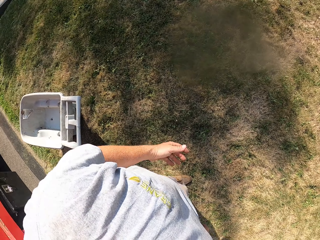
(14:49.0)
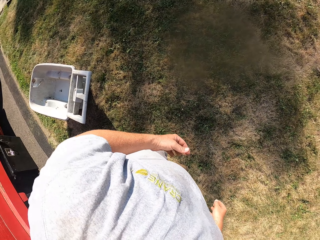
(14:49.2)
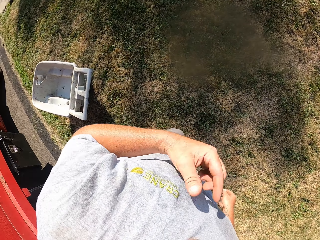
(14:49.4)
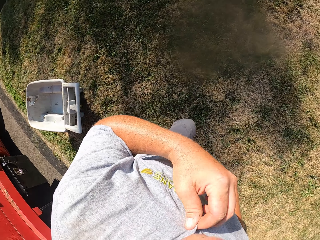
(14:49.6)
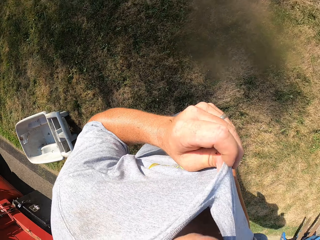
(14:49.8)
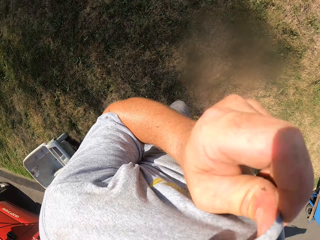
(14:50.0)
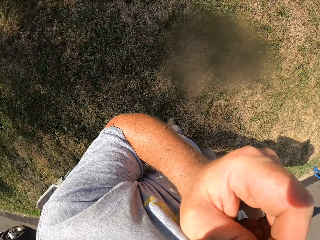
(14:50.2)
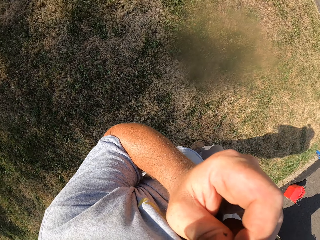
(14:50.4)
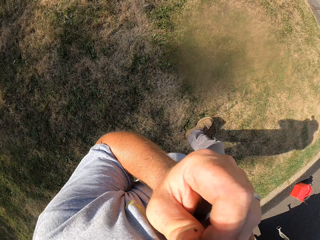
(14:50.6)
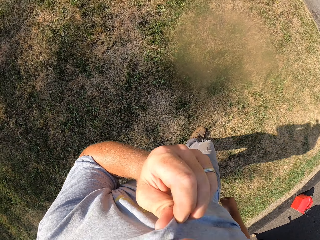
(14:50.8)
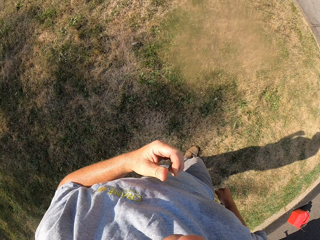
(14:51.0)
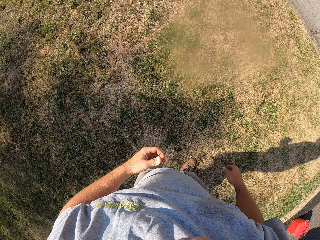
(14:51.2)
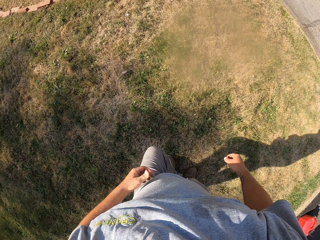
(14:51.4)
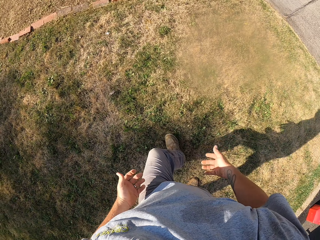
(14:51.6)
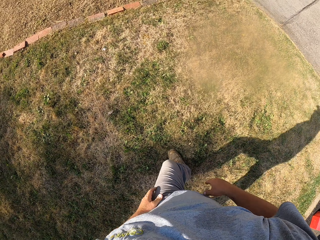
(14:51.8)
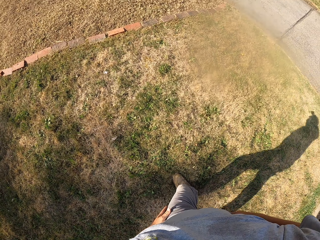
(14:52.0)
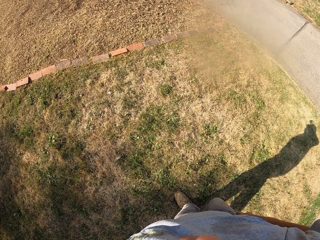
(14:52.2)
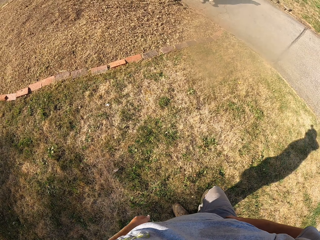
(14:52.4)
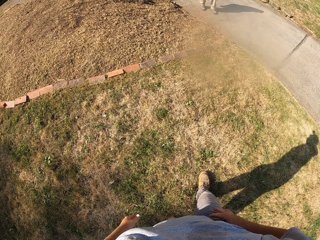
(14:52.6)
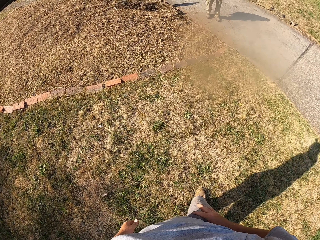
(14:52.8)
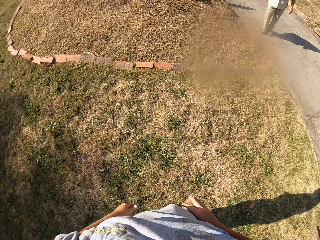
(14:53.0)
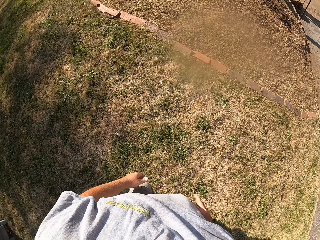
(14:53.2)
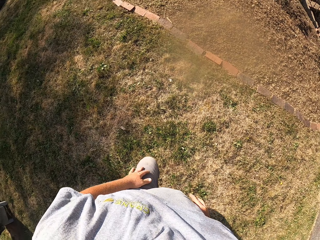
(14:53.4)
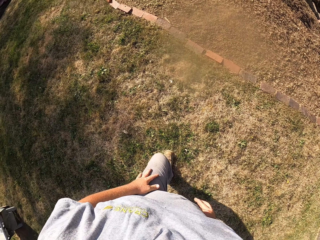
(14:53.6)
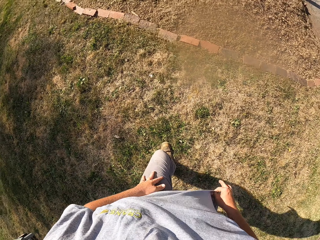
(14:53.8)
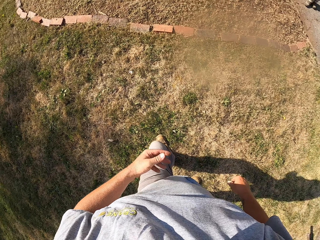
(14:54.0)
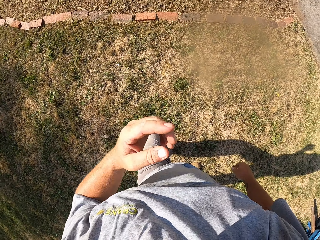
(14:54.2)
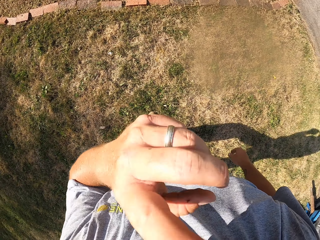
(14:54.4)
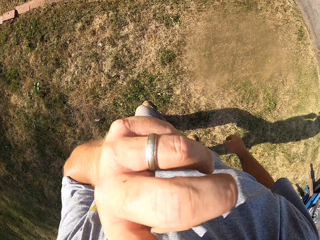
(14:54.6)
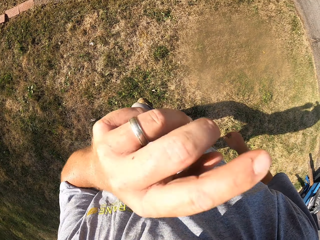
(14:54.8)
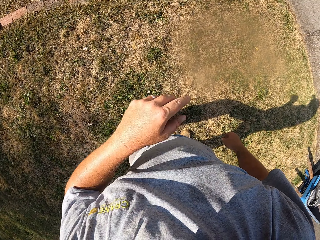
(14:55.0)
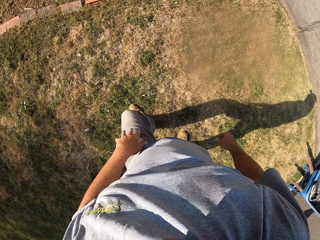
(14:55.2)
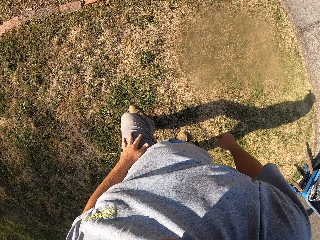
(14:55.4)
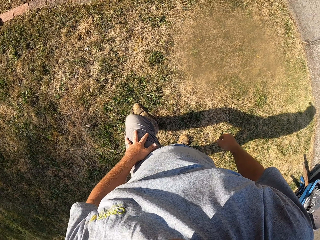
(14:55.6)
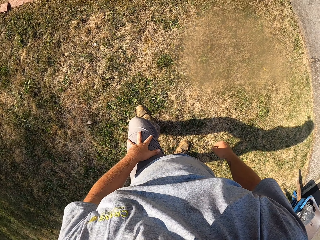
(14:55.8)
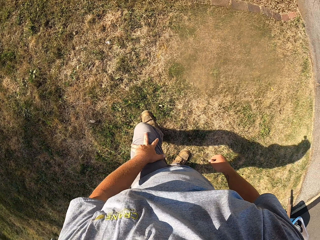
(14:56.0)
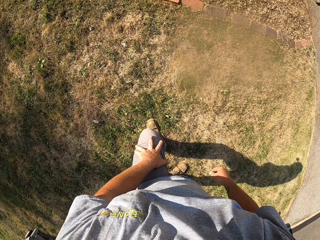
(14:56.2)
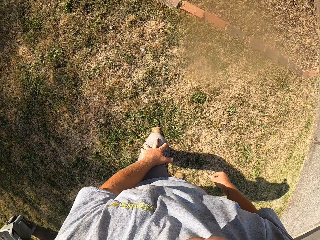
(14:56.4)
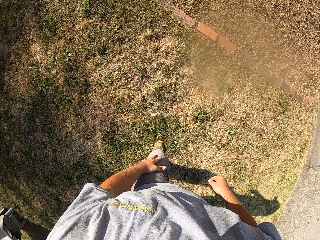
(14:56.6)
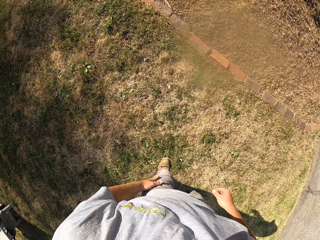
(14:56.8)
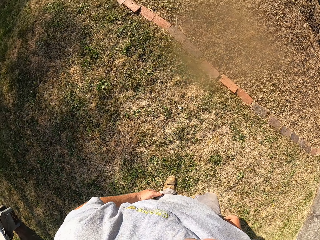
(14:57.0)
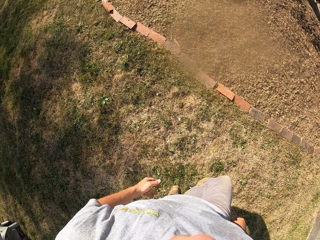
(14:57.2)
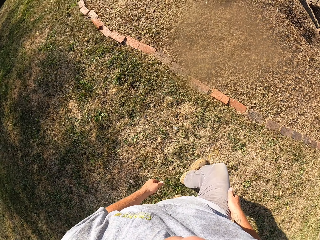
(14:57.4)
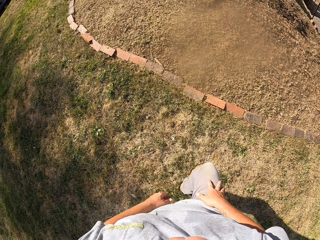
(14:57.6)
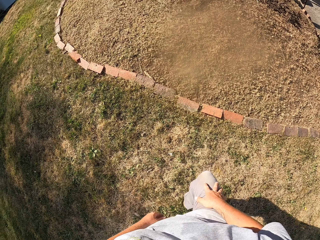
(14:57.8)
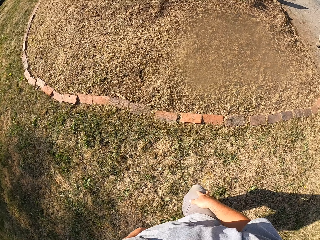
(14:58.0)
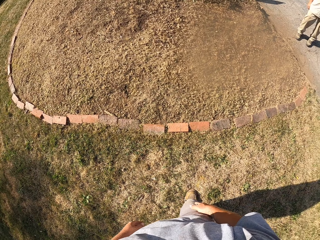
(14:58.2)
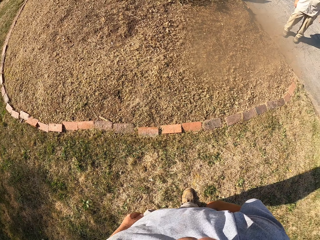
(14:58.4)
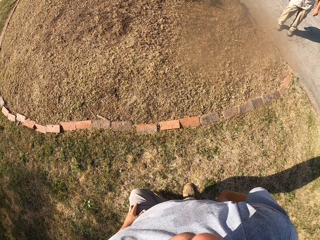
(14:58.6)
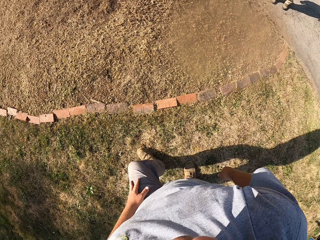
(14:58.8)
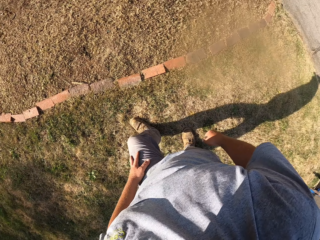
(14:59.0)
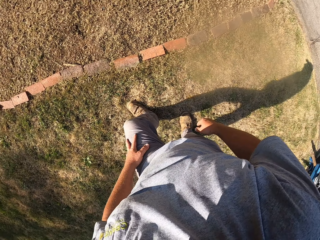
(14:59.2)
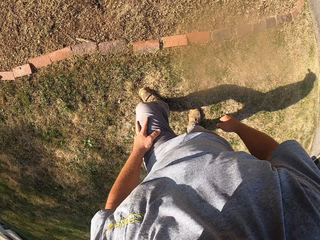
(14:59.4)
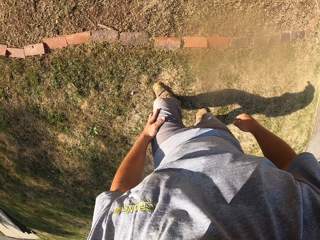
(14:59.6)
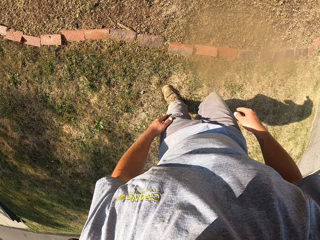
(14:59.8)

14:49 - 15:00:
The camera wearer wipes his face with his shirt. He walks on the compound. He touches the face, stands up, looks around, and walks around.

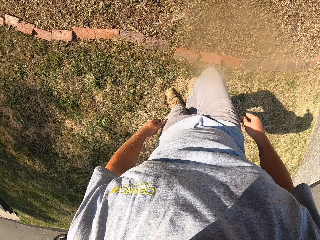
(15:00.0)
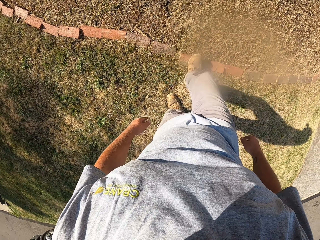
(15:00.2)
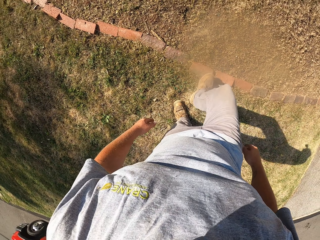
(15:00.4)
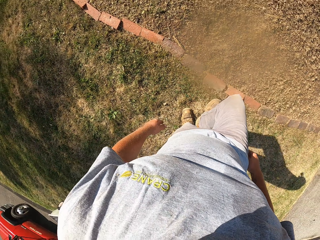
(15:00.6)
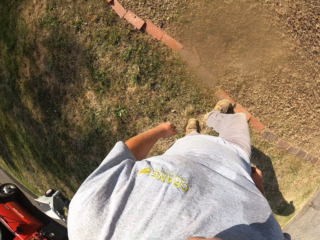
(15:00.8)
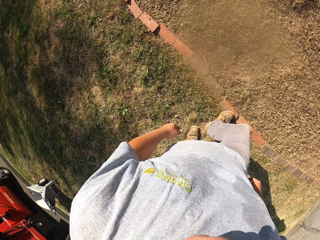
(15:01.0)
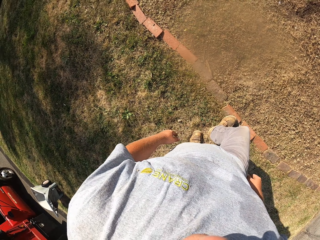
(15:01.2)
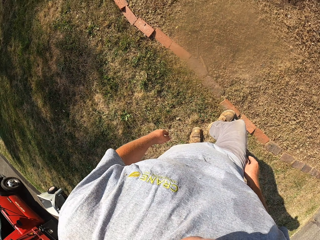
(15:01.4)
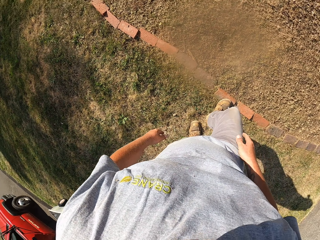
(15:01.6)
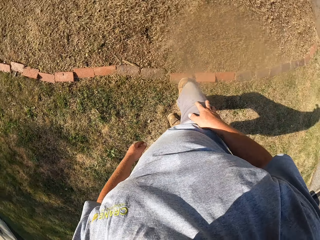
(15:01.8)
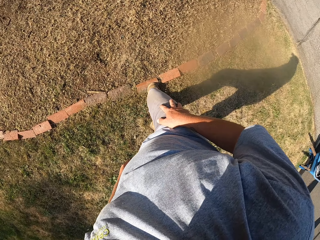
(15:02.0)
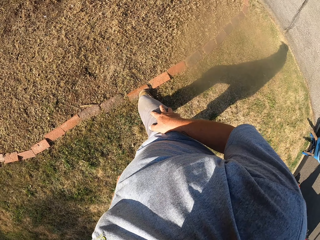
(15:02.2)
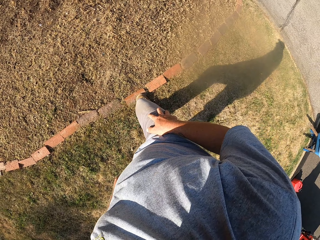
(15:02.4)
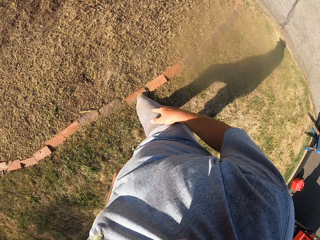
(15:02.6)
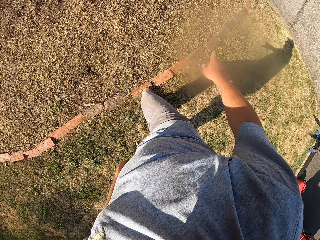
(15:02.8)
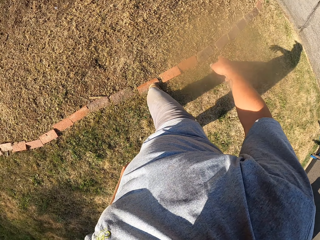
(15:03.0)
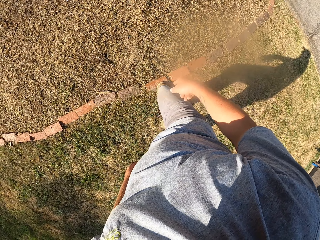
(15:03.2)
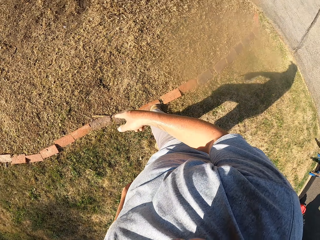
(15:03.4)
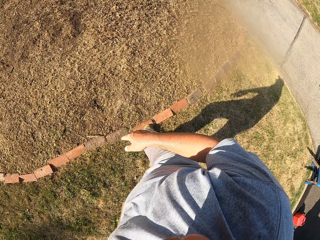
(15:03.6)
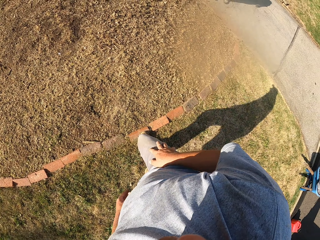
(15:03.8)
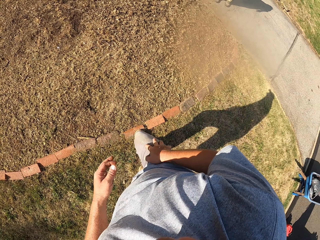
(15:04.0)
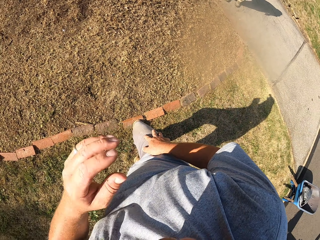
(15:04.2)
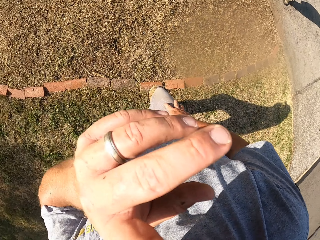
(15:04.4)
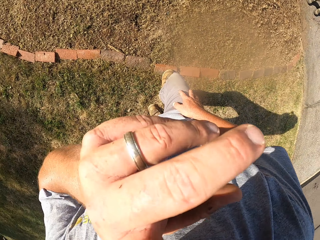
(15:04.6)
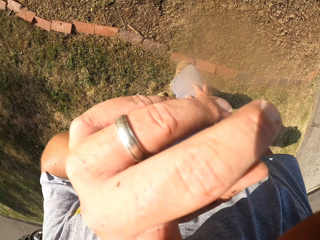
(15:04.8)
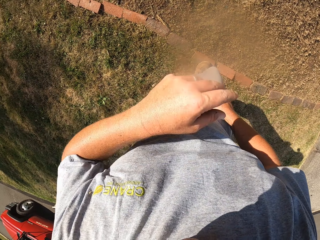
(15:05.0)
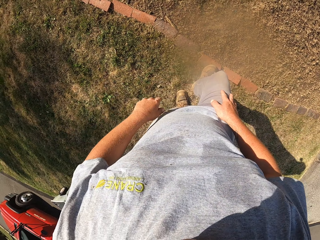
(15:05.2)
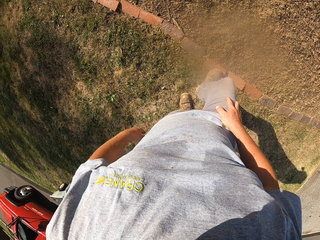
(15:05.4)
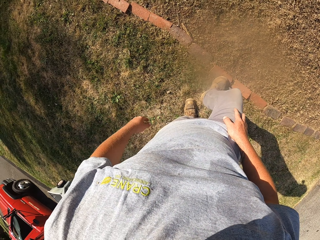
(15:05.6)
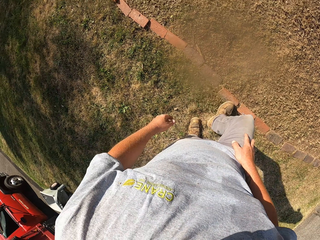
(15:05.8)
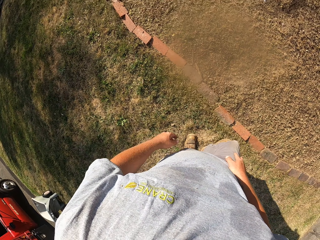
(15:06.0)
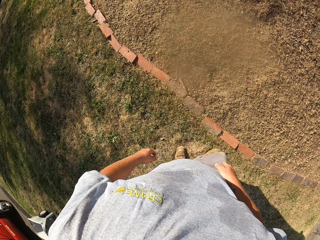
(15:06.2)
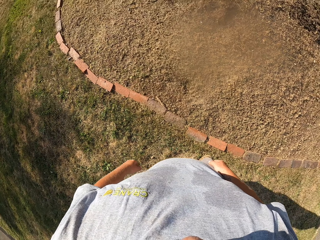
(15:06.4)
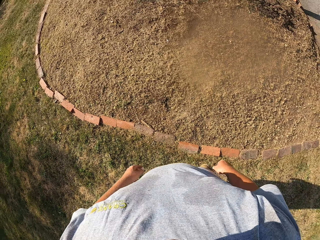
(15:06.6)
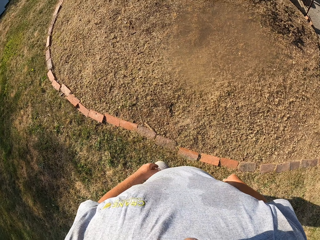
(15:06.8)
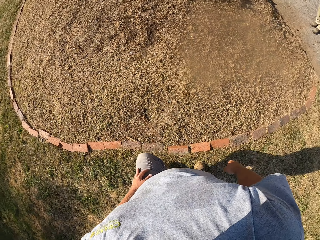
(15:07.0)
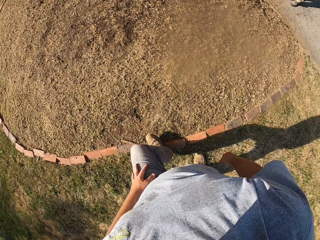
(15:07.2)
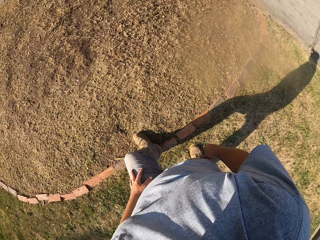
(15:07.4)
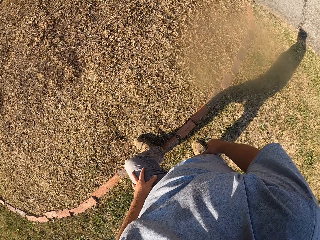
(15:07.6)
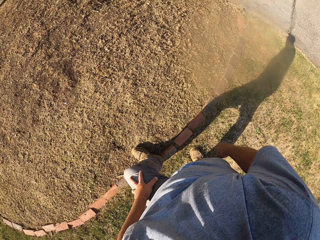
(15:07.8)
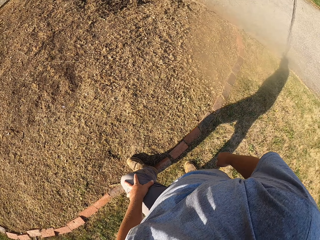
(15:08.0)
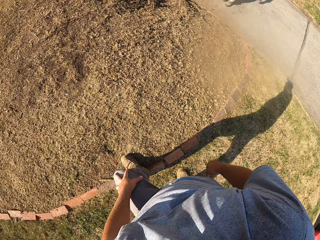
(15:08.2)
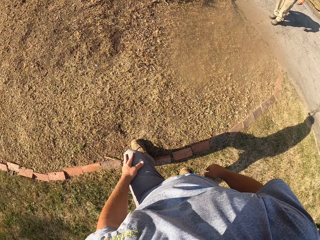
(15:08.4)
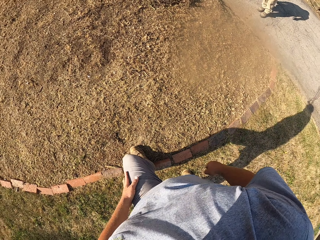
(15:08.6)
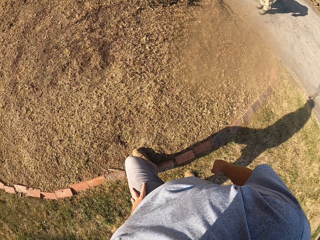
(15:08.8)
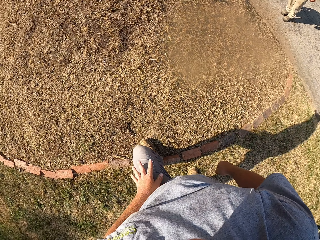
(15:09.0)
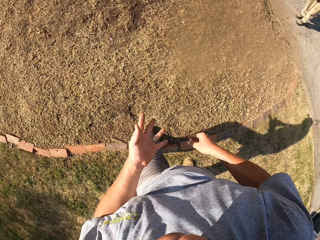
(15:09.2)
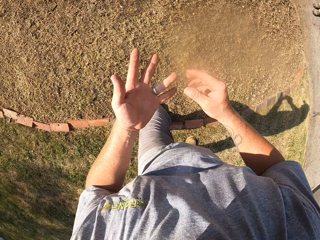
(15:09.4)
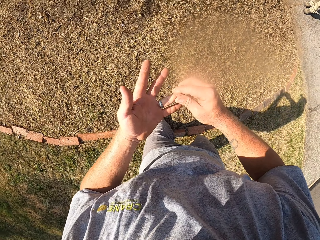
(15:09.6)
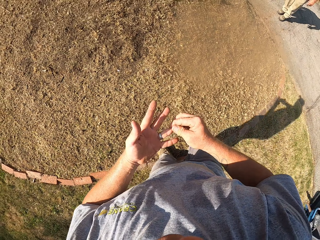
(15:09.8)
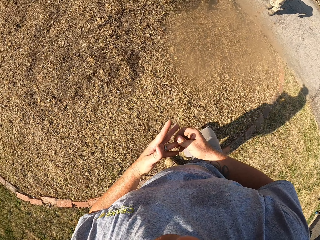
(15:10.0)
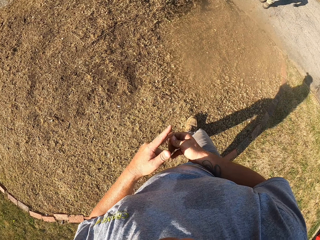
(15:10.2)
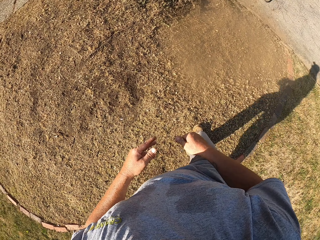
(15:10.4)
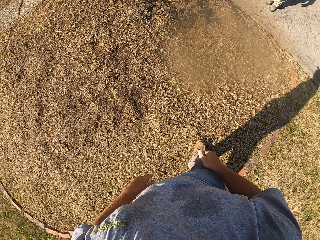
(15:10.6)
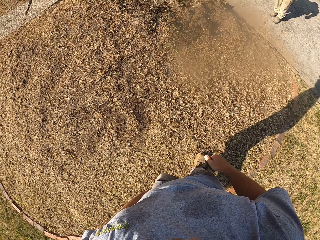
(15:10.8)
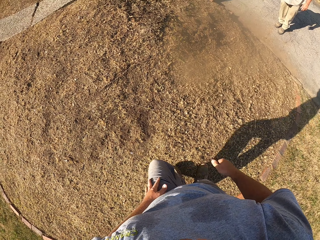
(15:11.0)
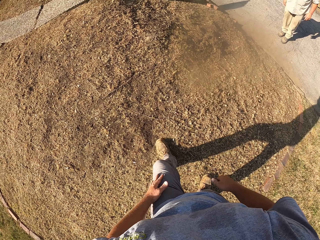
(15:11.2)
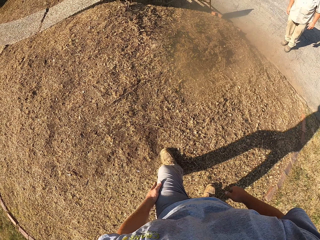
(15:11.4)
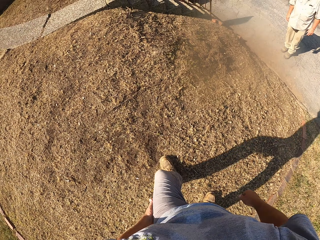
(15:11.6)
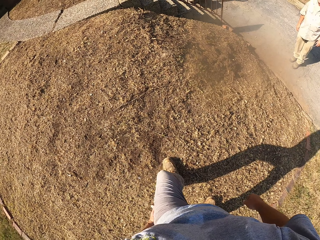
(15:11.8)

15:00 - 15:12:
The camera wearer hits the brick with the right foot. He looks around. He touches the face. He raises his hand. He looks around. He steps on the stone.
